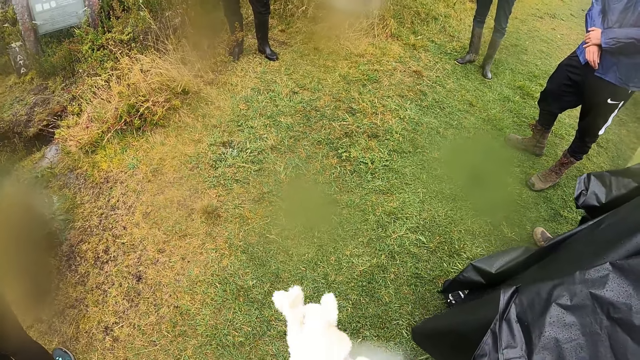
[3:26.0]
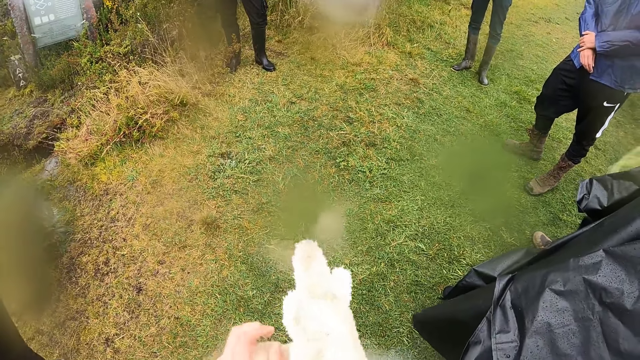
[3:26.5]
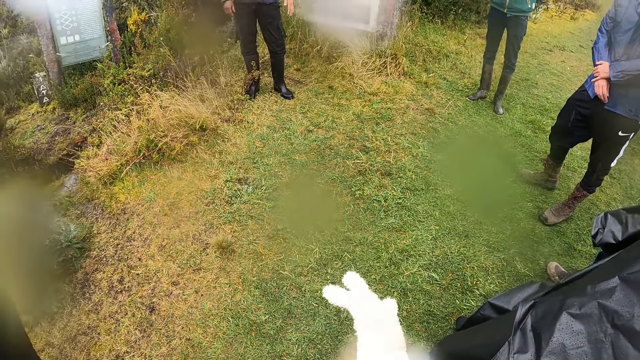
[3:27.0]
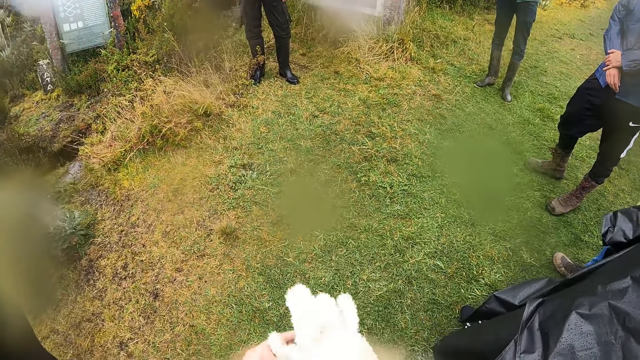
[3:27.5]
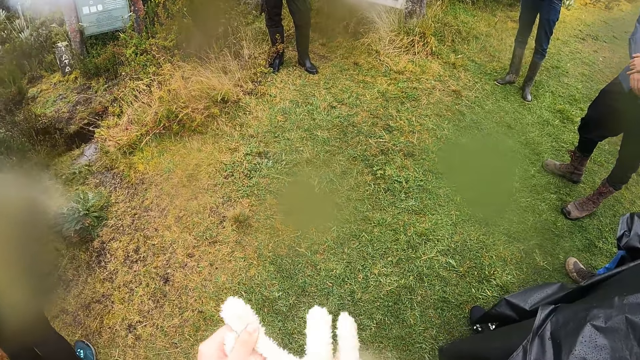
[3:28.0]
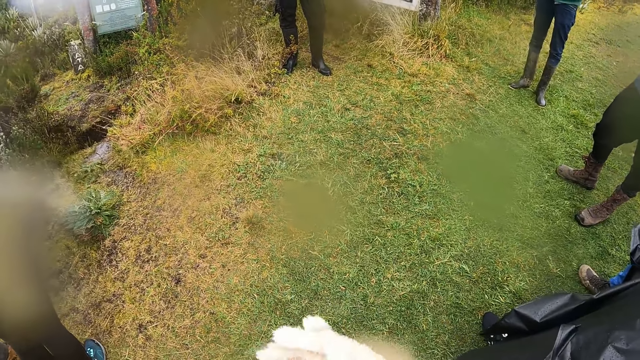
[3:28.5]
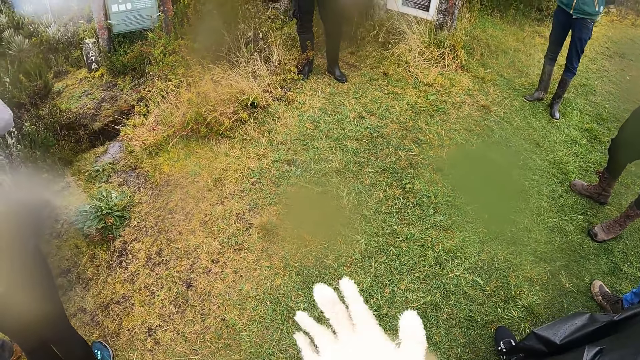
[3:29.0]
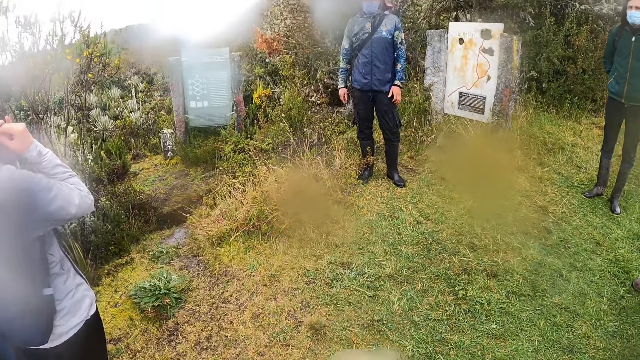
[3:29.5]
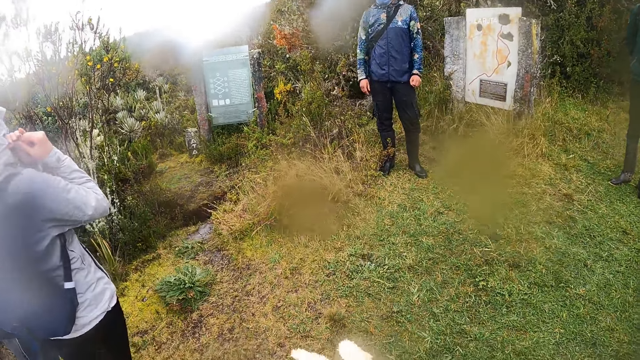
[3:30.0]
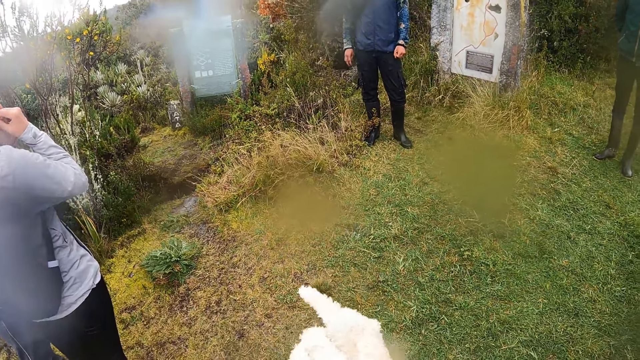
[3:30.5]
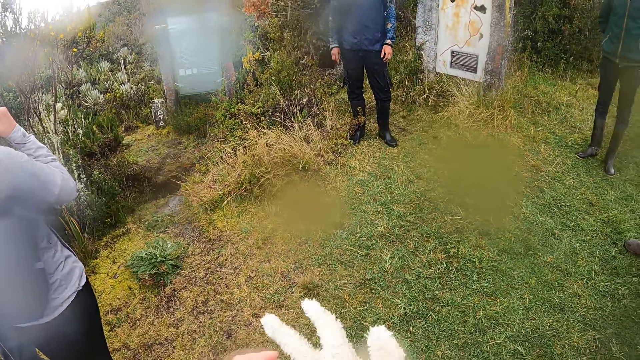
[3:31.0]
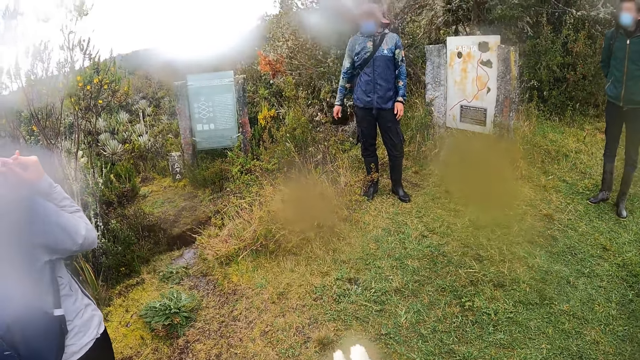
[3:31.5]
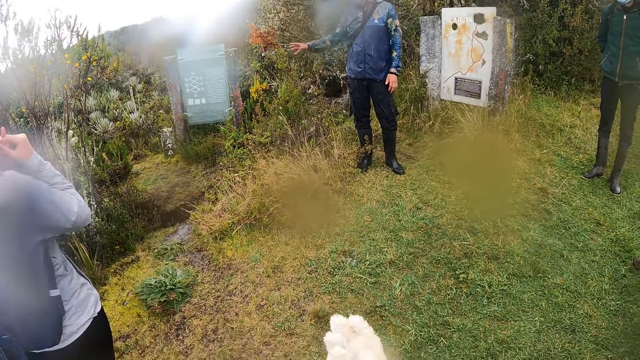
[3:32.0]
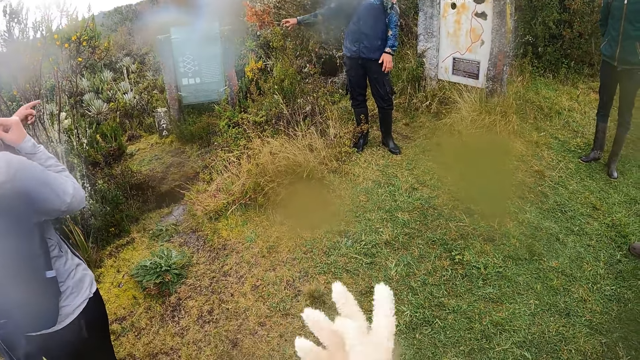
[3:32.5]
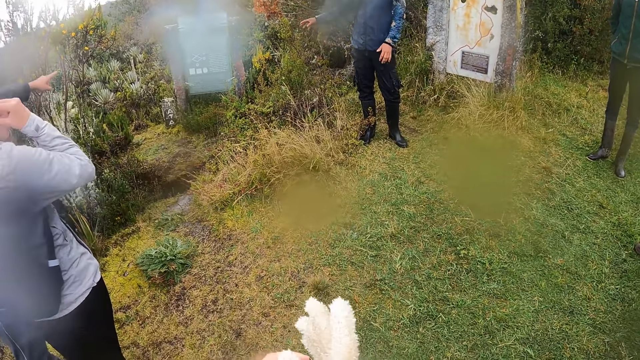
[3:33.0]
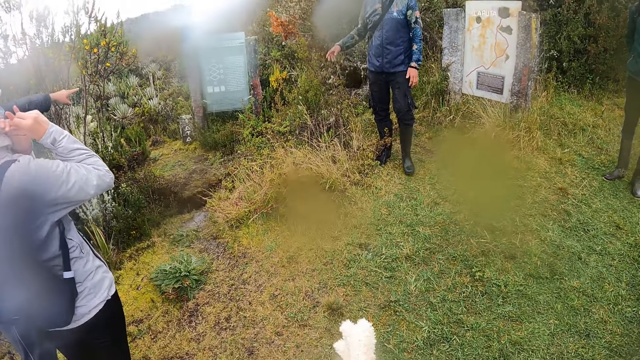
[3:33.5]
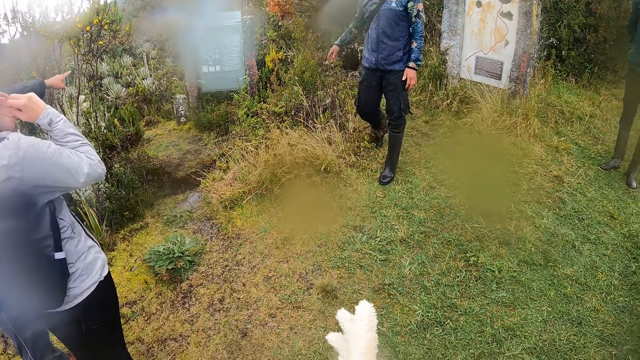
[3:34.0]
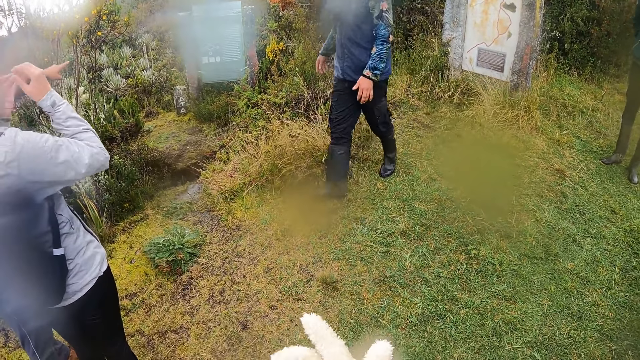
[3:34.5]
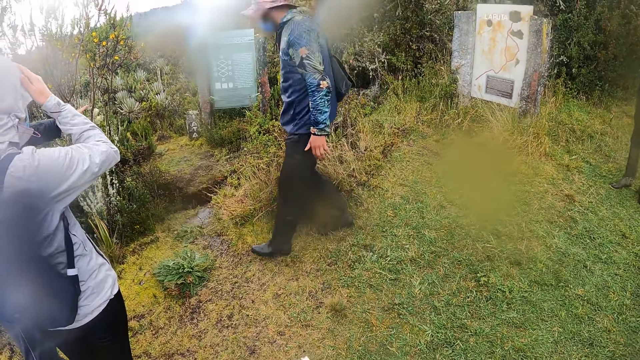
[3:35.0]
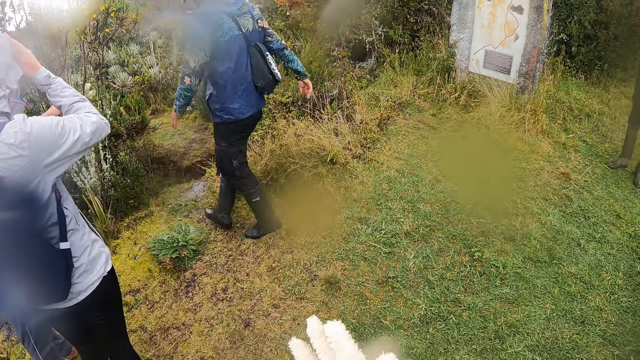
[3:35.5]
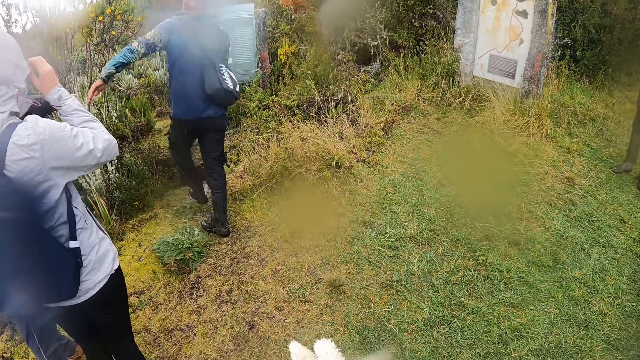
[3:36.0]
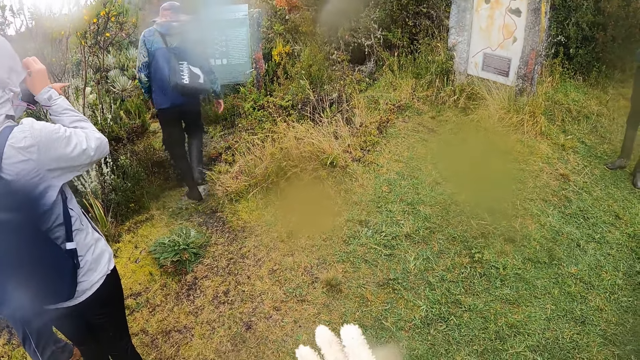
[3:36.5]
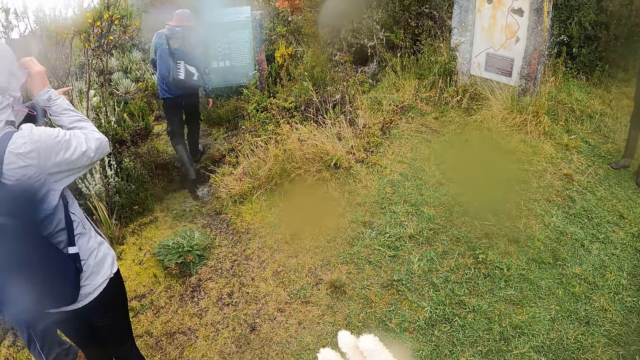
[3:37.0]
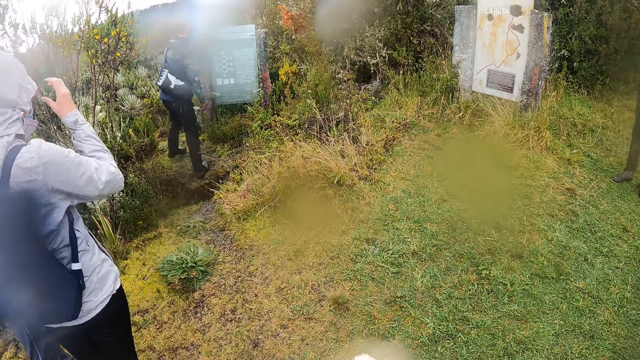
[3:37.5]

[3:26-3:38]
A man converses with the group of people on the pathway. He makes gestures by hand. He walks towards the board and moves around the grass.

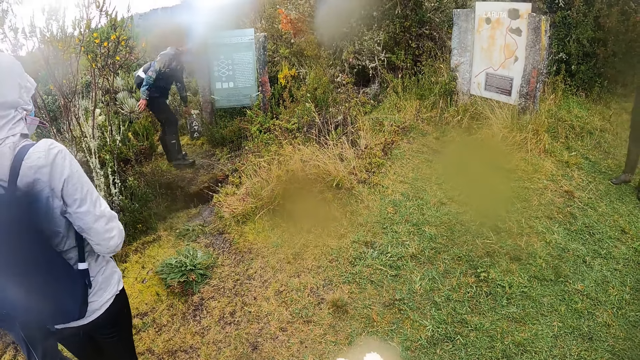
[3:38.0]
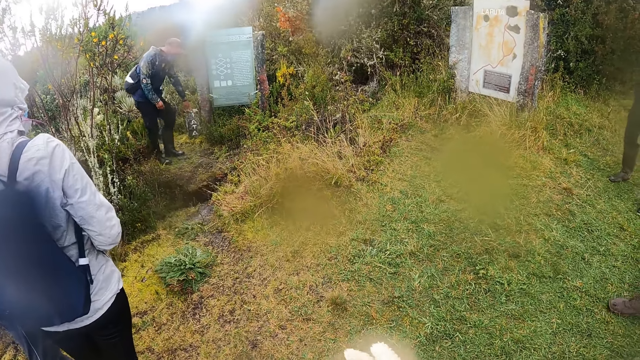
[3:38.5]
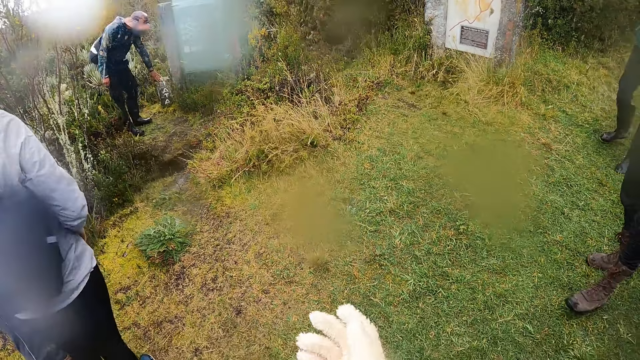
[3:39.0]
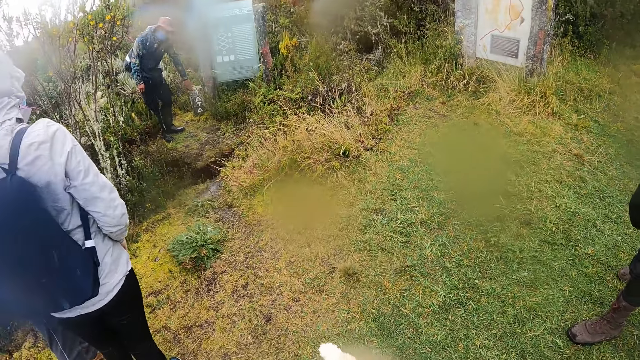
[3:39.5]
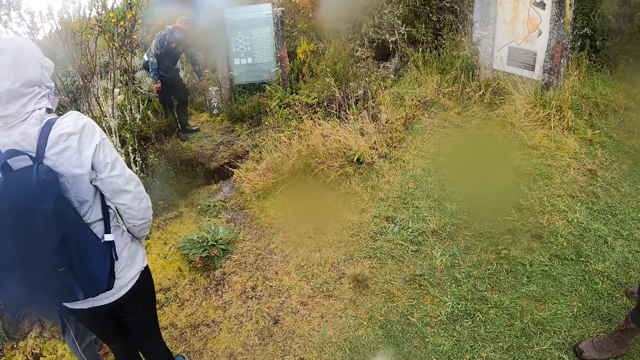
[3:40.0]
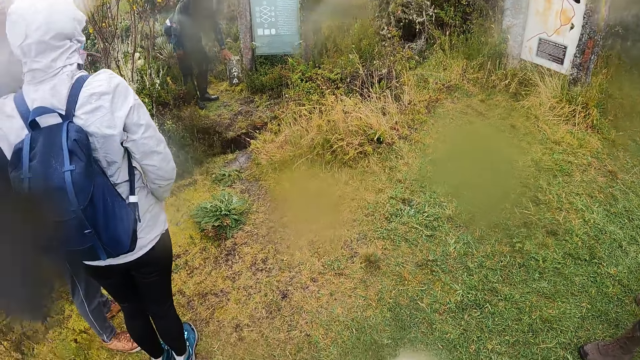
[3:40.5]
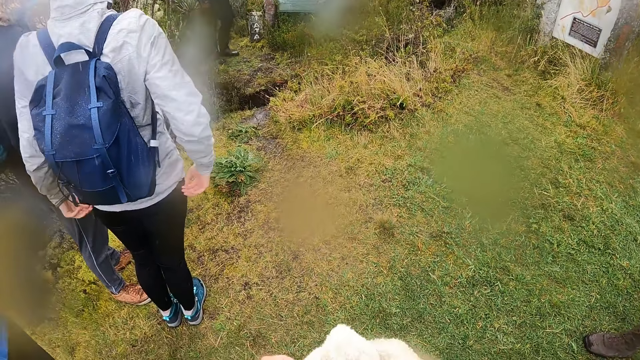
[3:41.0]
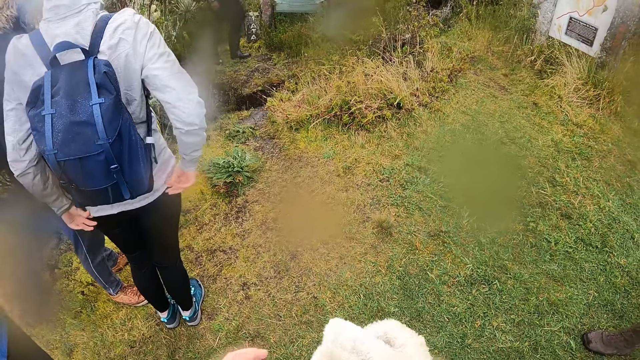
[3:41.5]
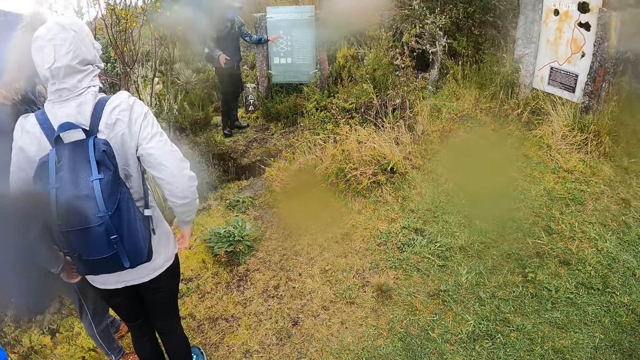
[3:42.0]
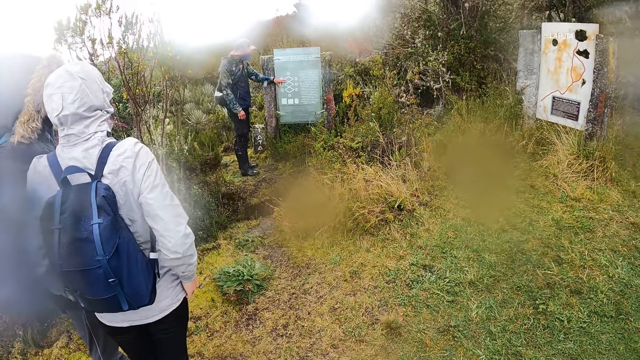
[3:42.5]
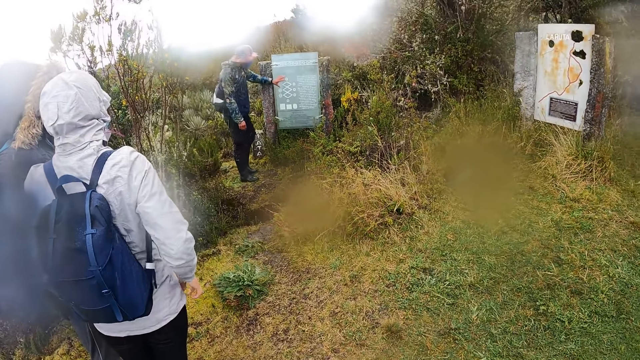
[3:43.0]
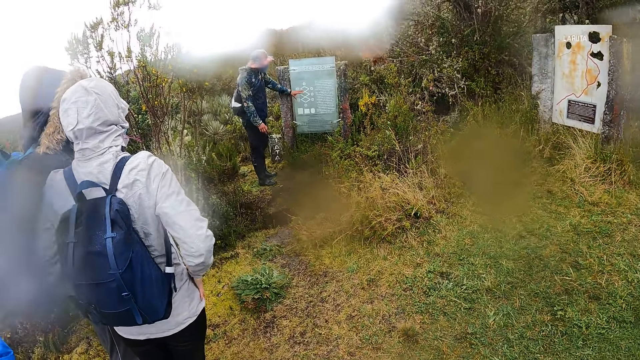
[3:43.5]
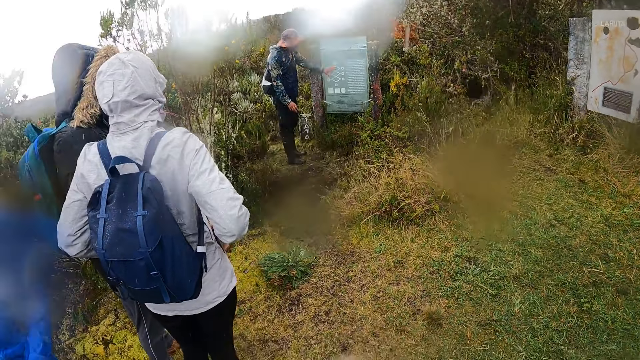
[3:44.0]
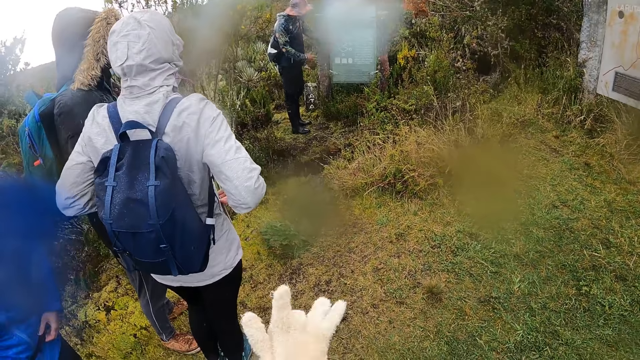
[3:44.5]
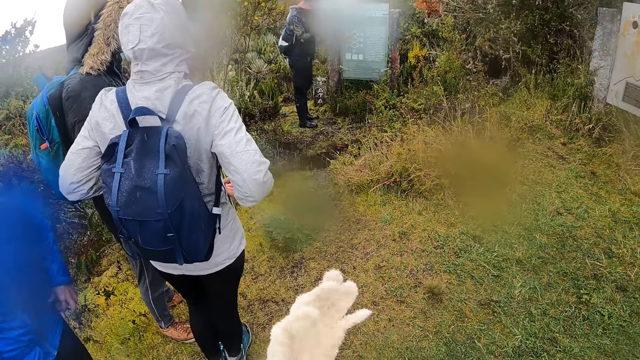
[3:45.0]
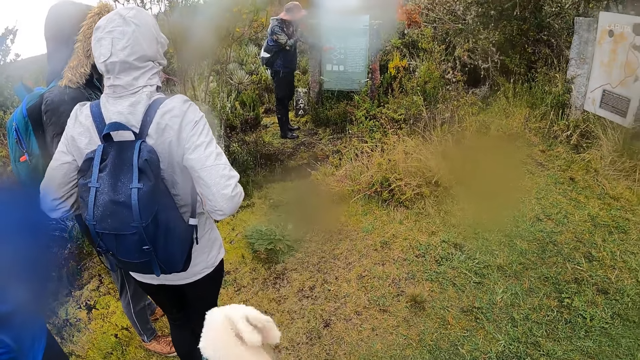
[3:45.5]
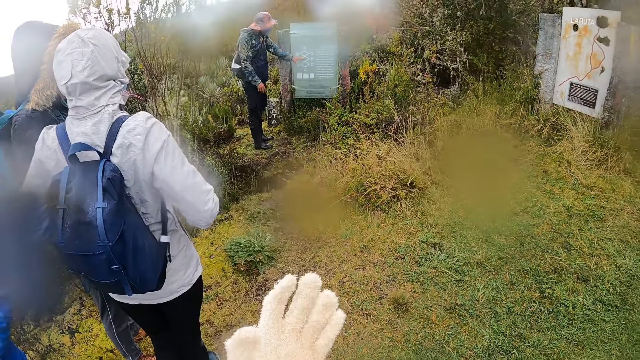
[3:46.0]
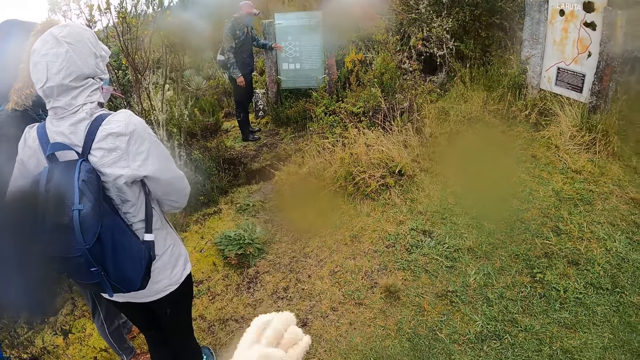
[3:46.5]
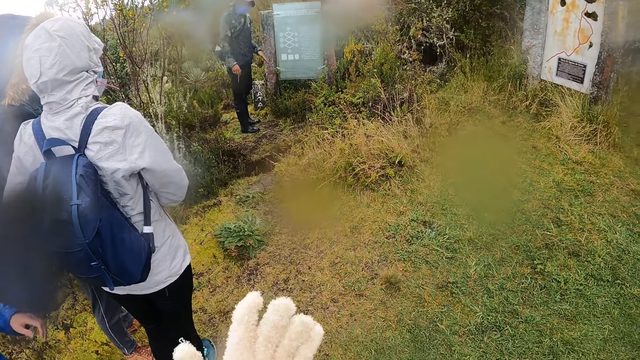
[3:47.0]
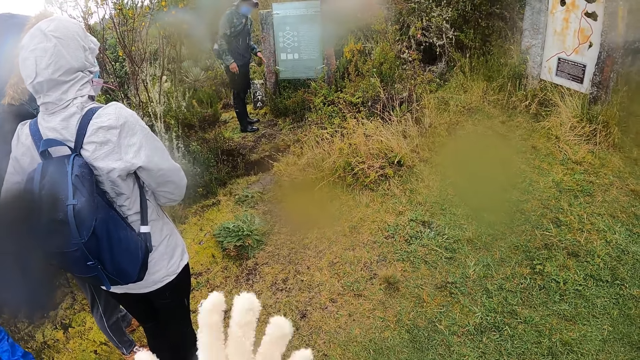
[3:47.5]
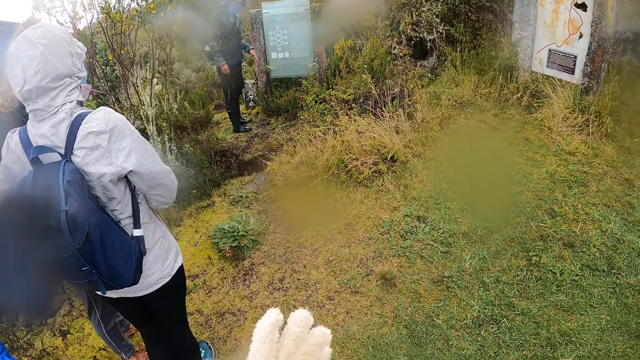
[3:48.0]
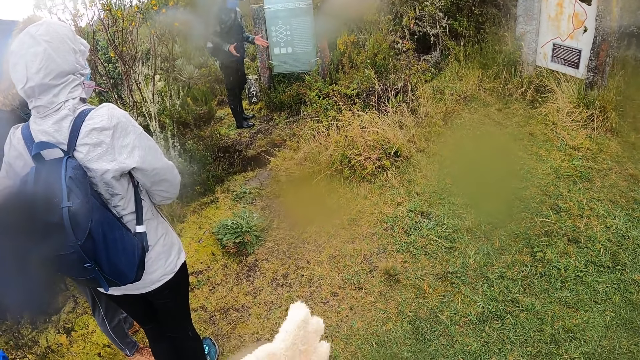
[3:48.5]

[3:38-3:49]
A man touches a brick by the board with his left hand. He converses with the group of people on the pathway. He touches a sign board. The camera wearer wears the hand glove in her right hand with her left hand. The man converses with the group of people on the pathway. He touches another sign board with his left hand.
